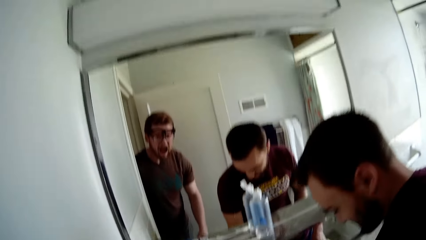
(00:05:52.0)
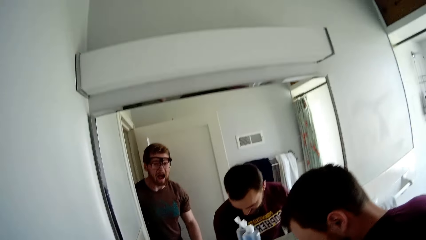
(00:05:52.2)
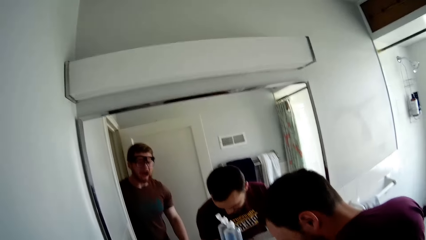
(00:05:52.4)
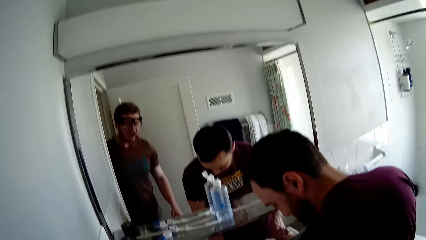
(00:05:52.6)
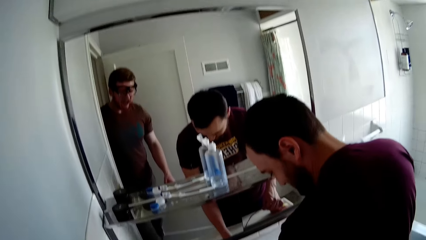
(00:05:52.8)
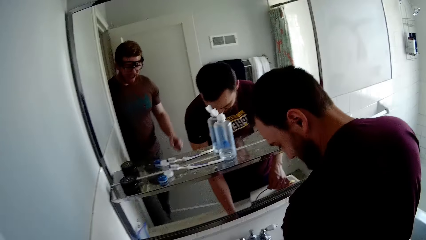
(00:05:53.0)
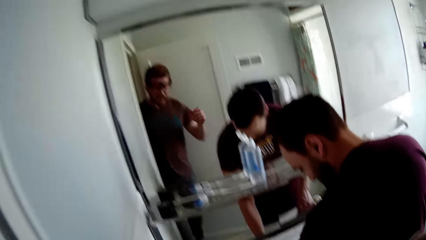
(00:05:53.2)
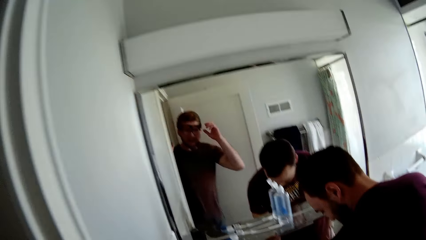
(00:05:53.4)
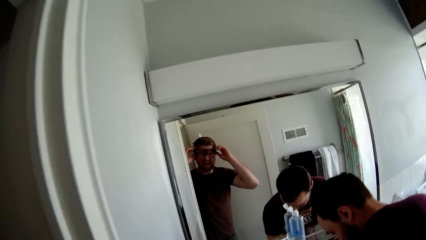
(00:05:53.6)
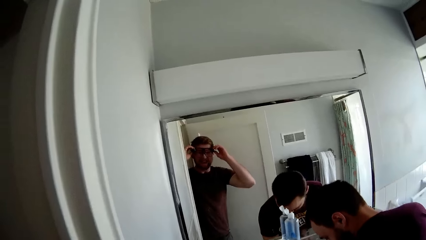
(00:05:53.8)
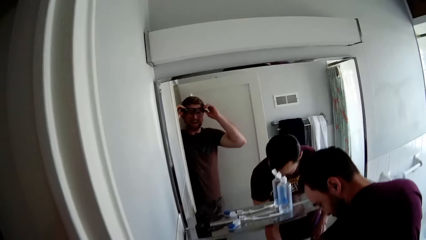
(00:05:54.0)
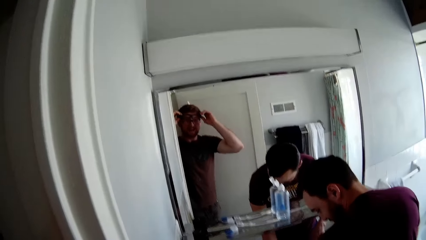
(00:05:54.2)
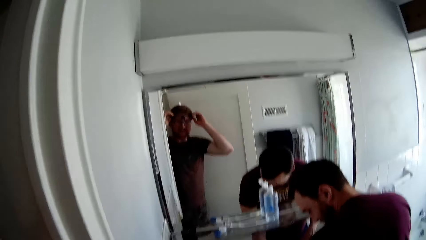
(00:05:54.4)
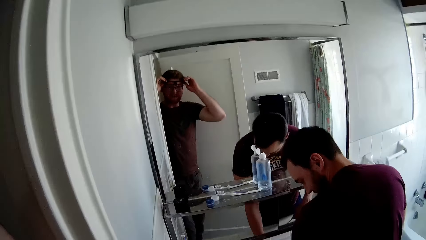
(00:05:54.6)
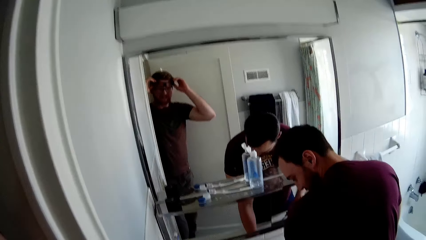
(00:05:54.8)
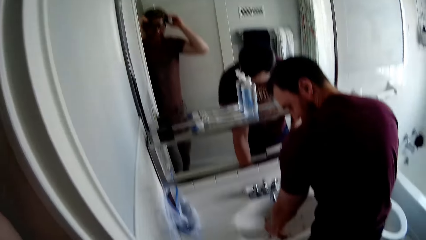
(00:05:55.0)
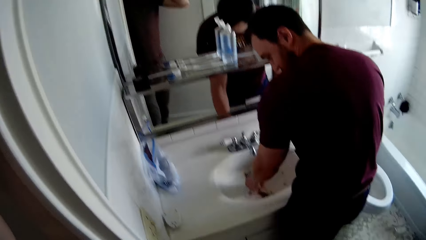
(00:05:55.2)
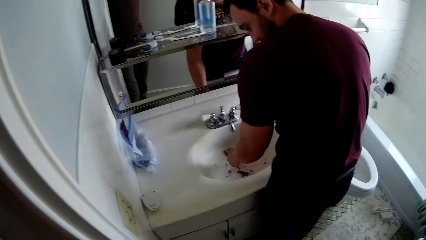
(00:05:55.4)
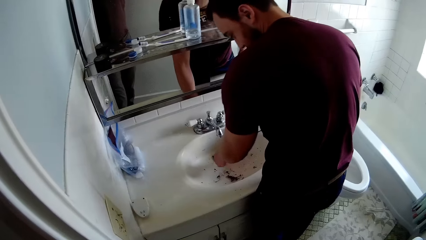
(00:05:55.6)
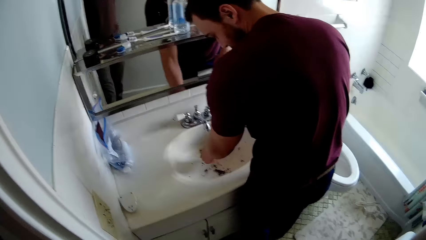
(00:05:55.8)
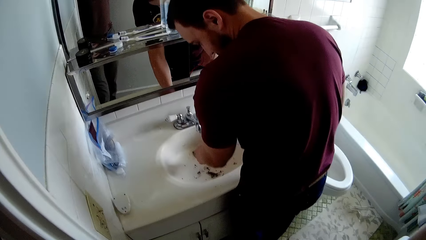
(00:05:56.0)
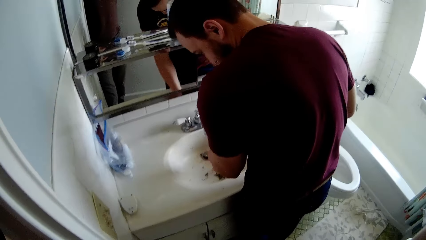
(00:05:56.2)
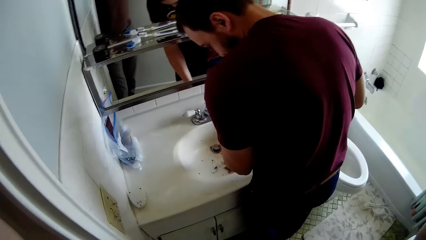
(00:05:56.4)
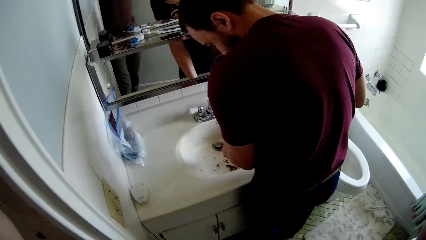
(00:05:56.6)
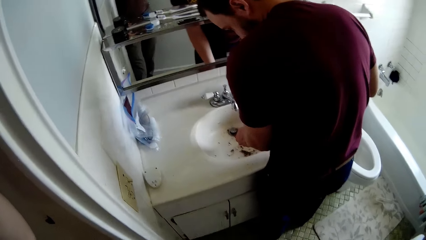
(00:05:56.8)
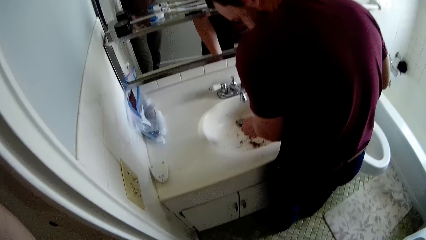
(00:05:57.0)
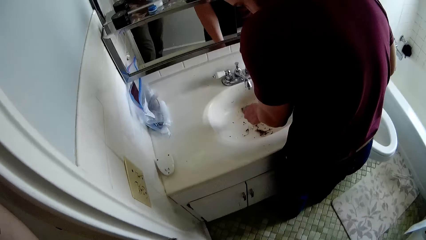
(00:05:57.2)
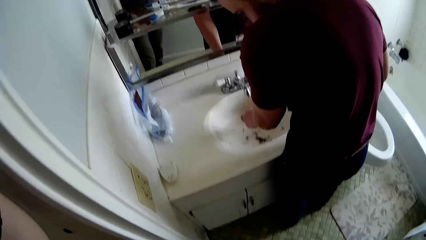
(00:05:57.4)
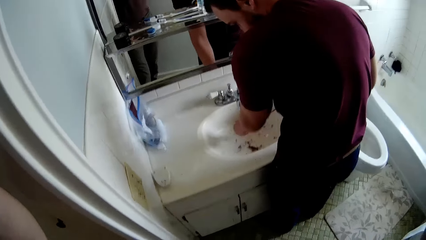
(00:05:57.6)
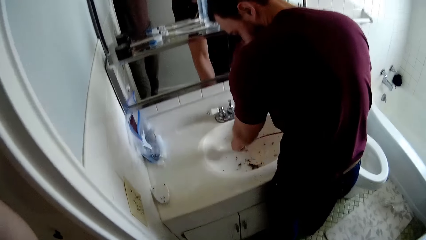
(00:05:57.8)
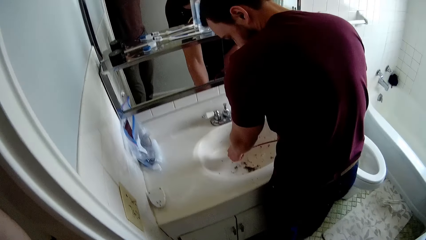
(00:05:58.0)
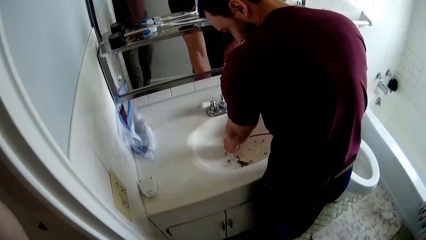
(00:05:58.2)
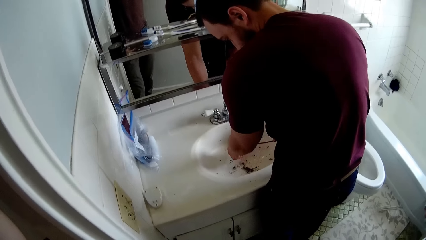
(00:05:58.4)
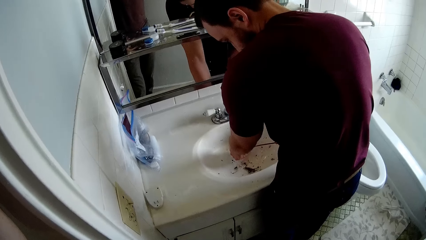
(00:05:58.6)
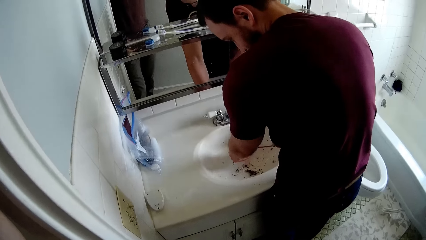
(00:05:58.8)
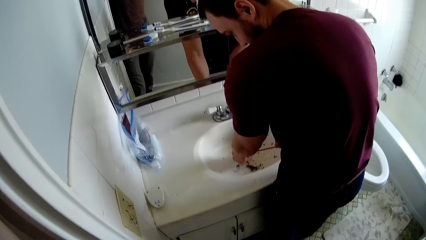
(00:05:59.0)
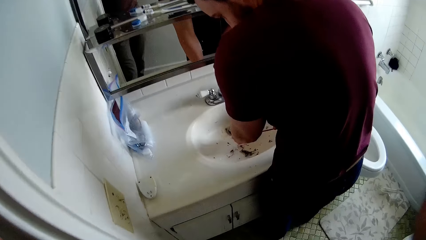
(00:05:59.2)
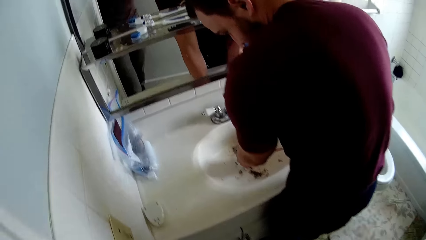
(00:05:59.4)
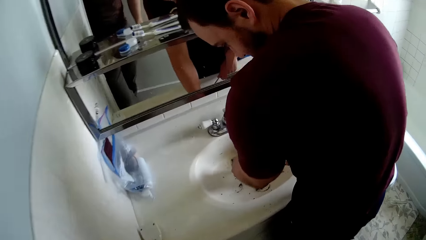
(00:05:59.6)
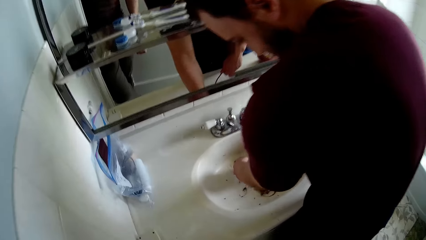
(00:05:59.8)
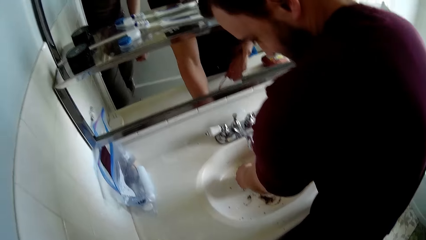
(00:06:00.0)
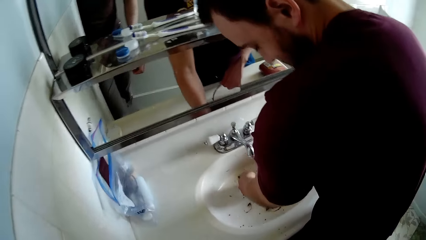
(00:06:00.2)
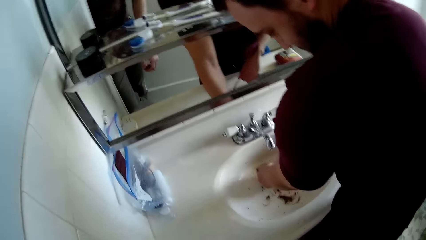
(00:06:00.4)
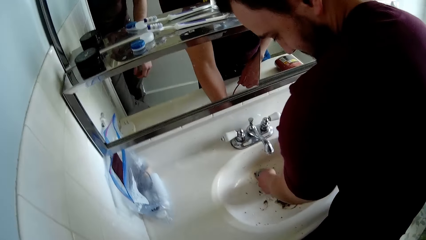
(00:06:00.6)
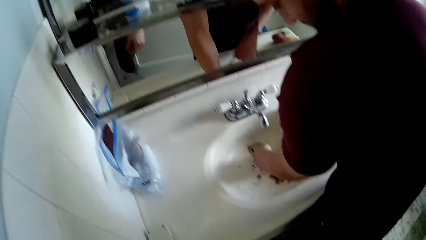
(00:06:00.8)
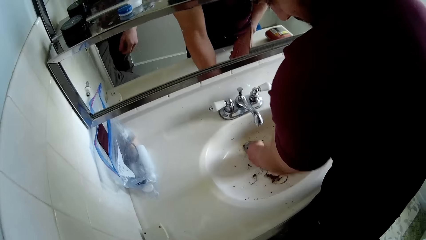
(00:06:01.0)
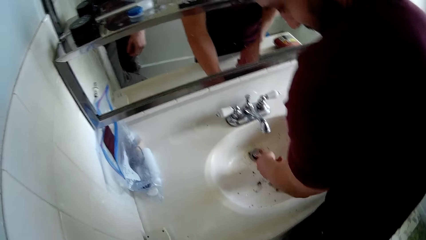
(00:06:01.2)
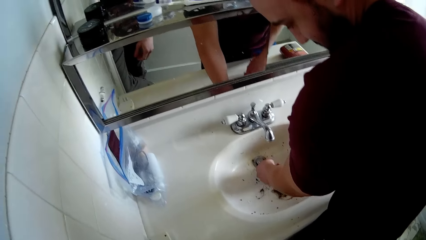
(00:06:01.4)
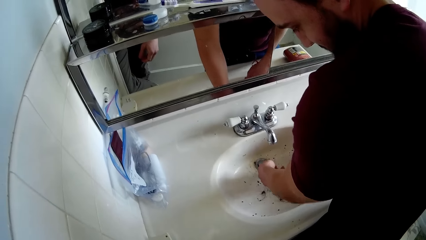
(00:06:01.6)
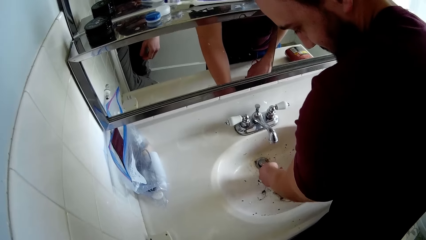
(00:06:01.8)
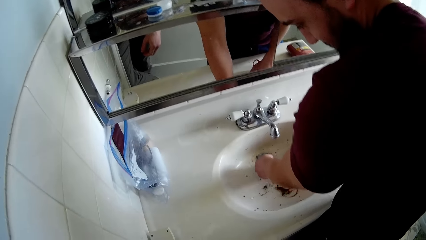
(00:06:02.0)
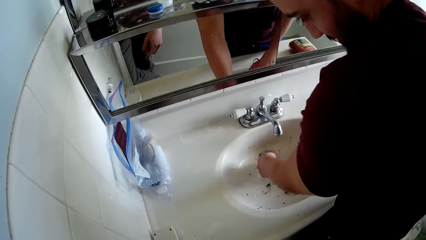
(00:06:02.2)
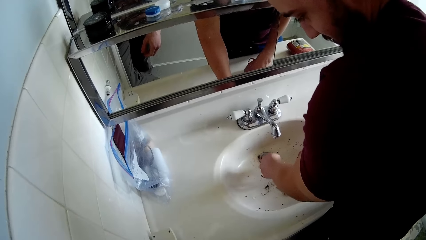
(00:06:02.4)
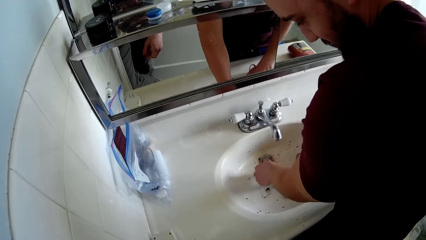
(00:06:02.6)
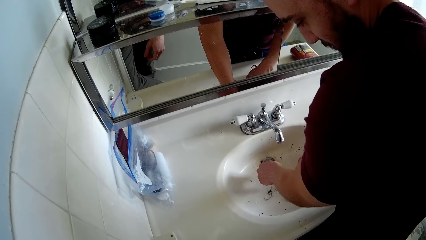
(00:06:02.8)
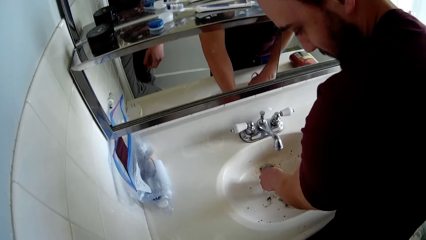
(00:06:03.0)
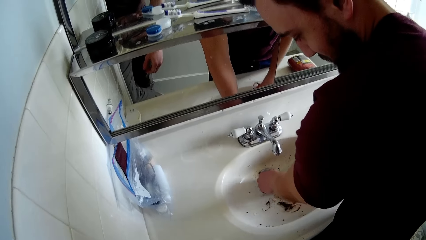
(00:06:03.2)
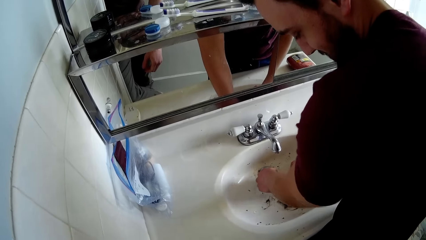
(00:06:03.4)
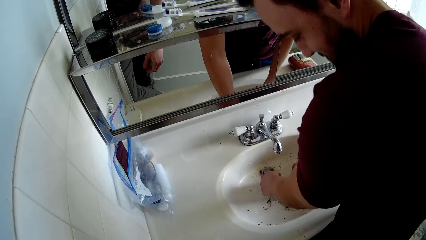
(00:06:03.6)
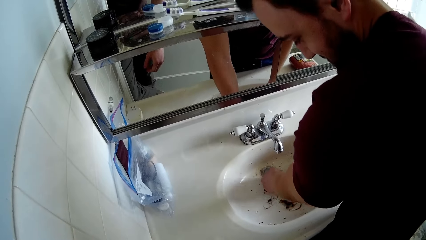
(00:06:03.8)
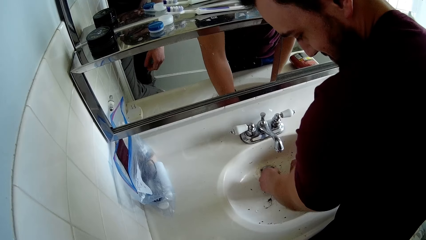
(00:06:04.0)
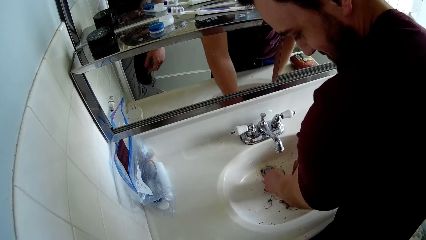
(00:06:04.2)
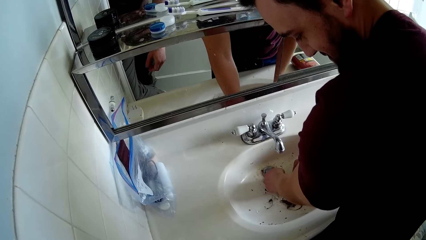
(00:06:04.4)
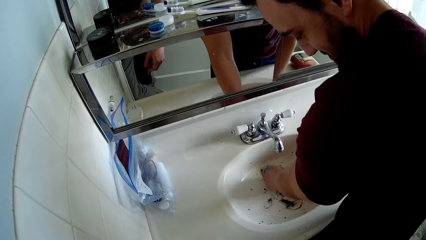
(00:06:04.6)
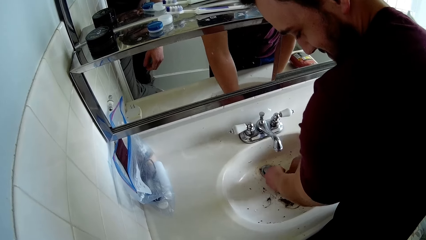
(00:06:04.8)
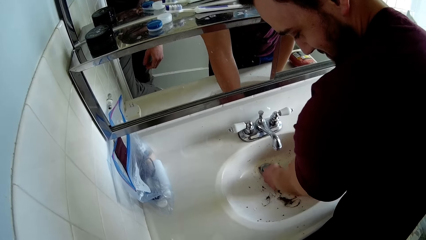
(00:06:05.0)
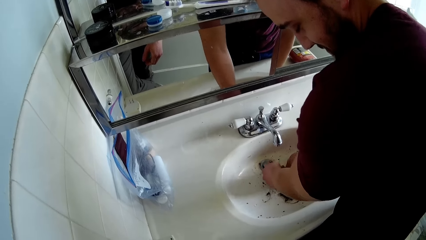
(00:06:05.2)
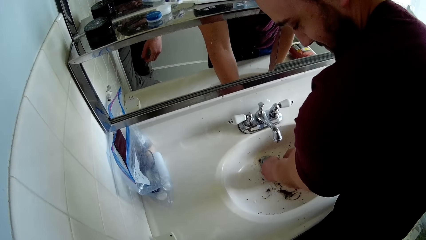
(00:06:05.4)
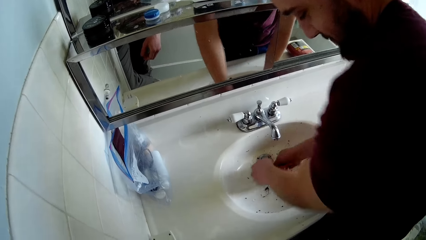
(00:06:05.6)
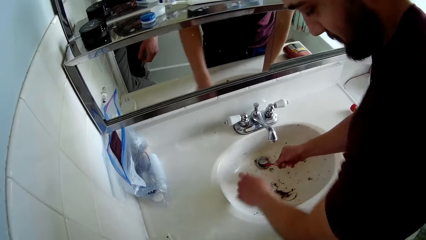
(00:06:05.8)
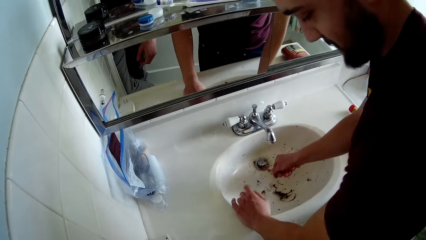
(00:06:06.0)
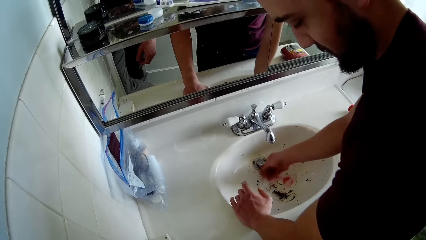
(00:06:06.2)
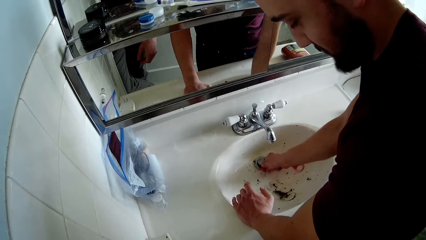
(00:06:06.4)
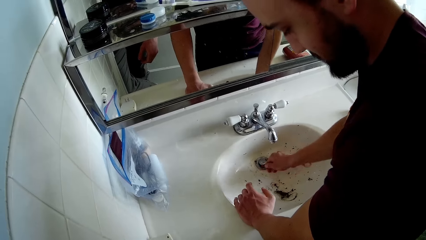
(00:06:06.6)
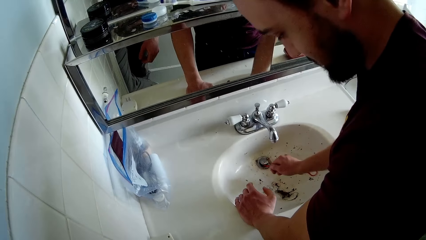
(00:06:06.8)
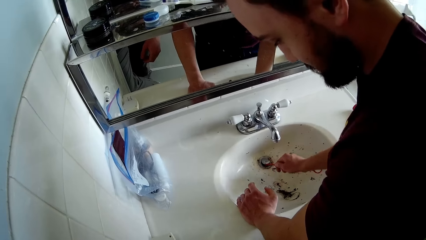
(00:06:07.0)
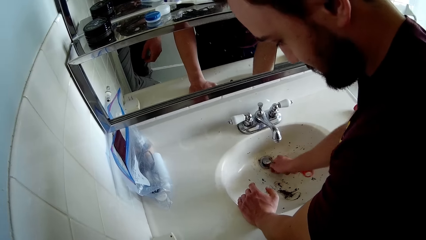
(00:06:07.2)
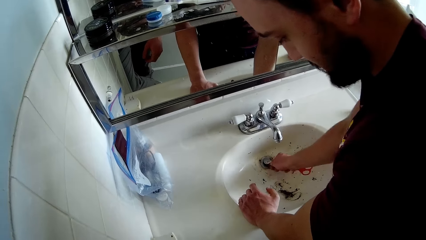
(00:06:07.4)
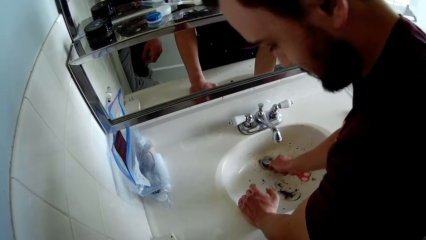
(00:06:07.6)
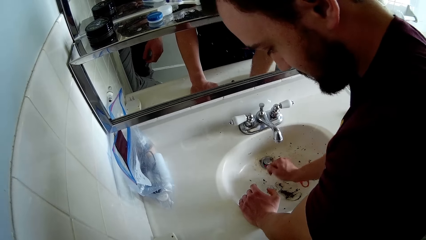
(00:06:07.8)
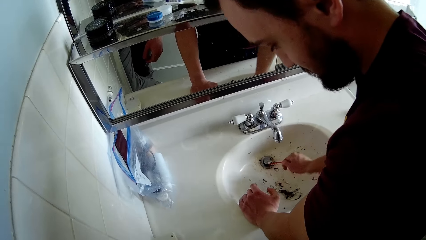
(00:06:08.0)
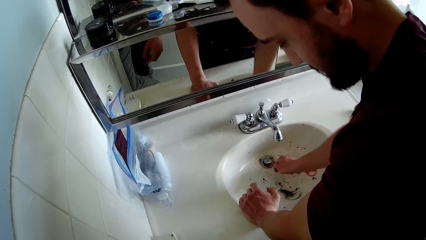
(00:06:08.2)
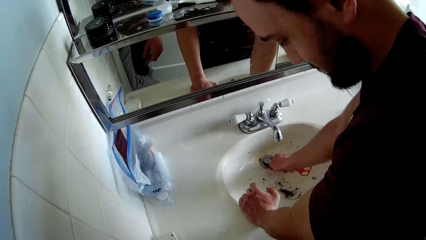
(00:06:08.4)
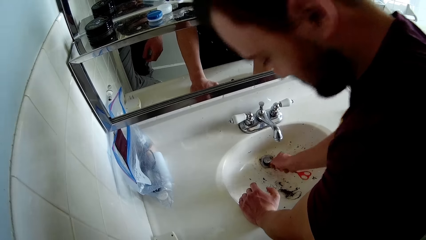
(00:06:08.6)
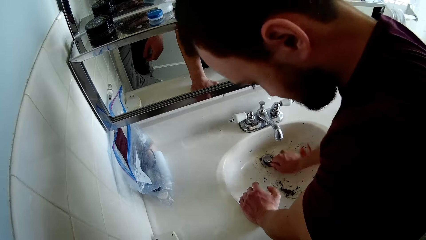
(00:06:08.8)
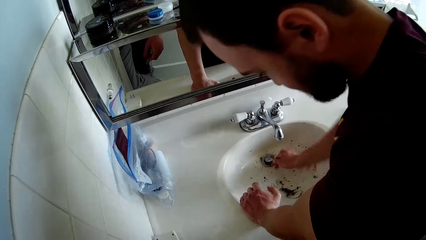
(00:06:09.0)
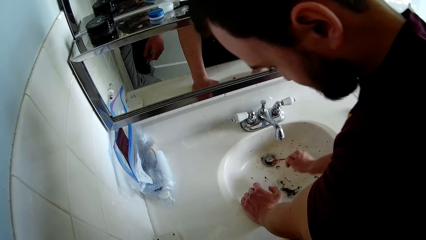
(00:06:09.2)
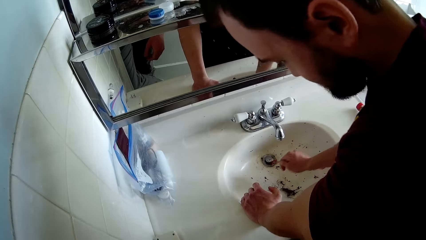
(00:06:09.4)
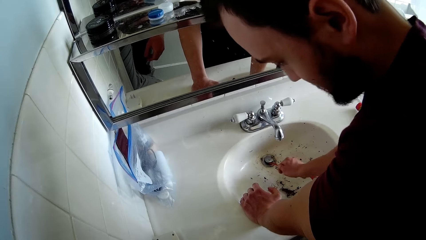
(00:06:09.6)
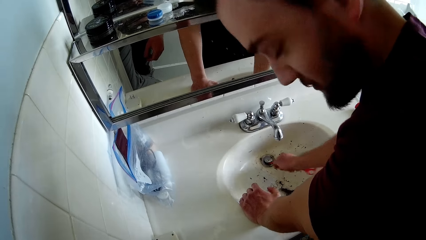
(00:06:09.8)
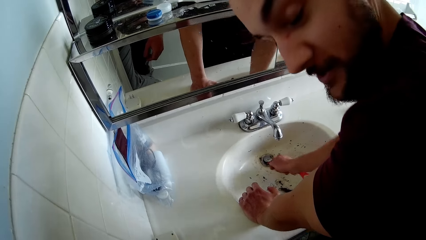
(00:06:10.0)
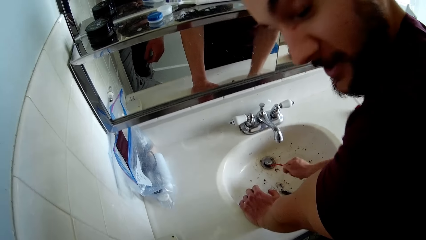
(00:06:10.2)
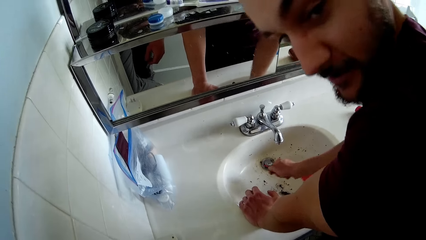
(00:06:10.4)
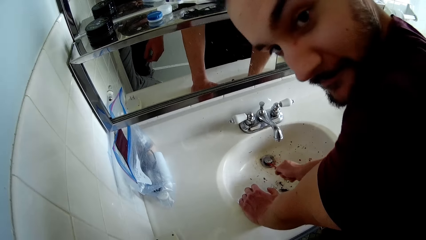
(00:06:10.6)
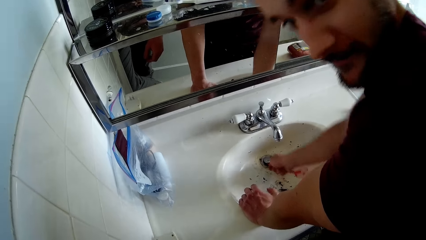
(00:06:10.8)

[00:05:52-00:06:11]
The camera wearer holds his glasses. He adjusts the camera on his head with both hands. A man removes dirt from the sink. The camera wearer looks around the sink. The man removes dirt from the sink.
